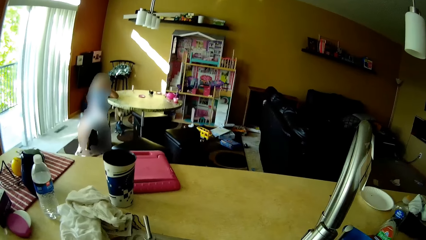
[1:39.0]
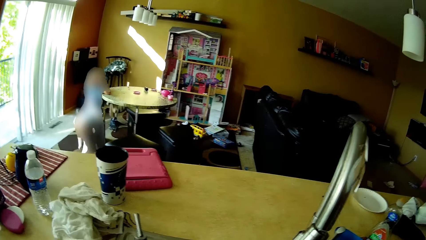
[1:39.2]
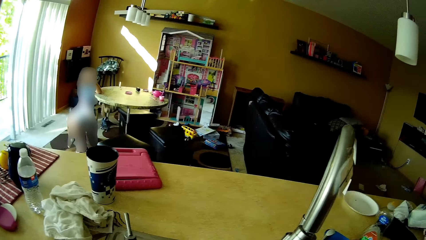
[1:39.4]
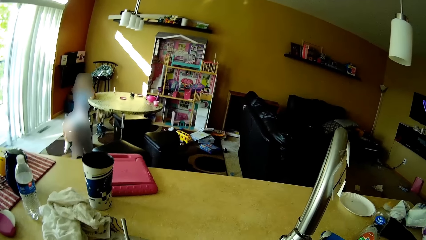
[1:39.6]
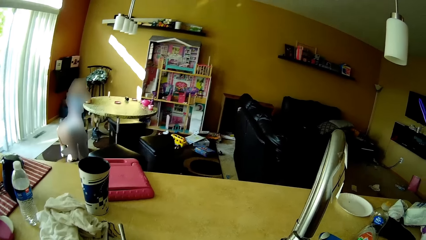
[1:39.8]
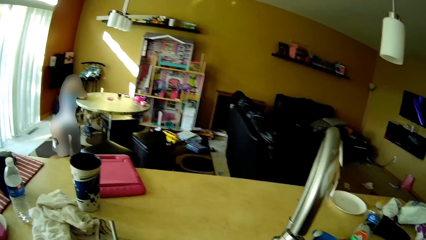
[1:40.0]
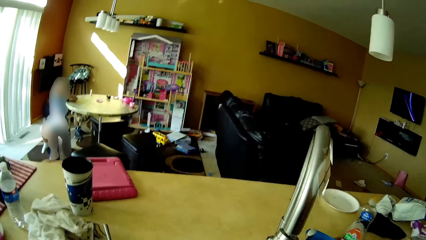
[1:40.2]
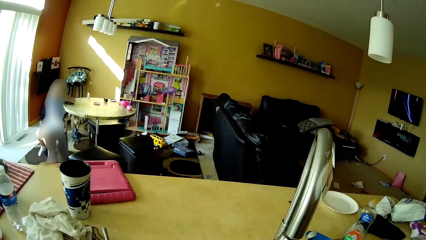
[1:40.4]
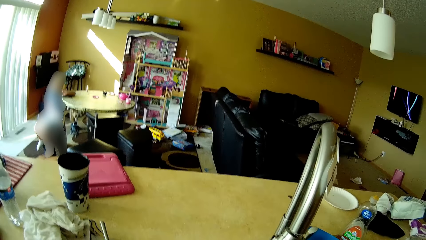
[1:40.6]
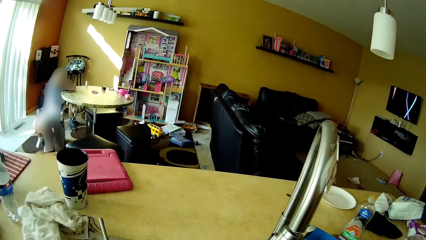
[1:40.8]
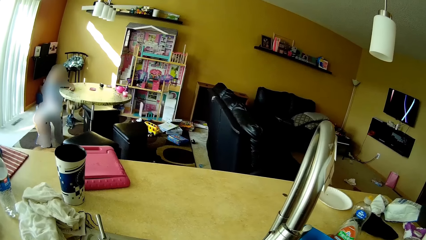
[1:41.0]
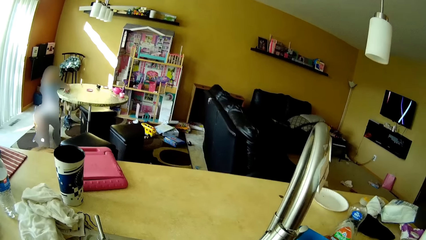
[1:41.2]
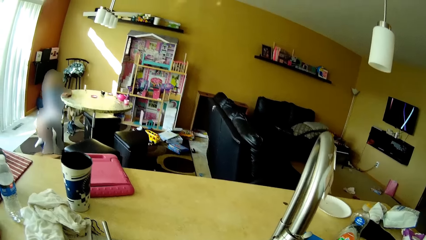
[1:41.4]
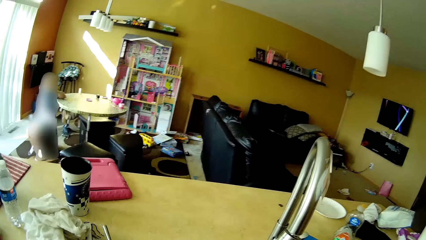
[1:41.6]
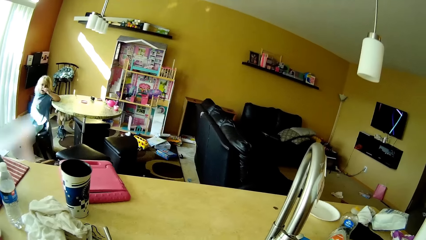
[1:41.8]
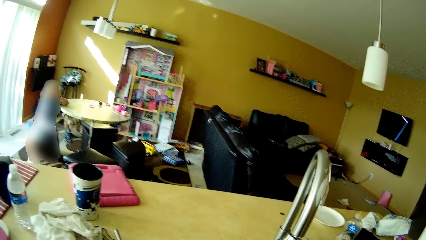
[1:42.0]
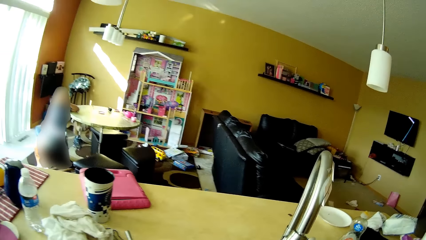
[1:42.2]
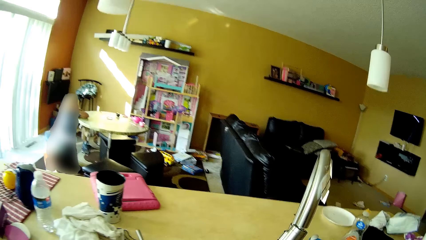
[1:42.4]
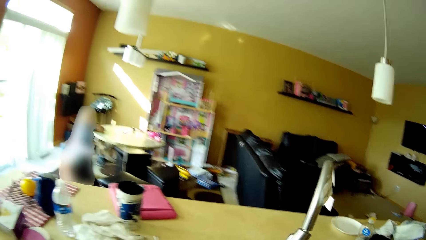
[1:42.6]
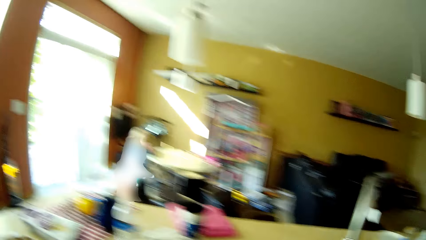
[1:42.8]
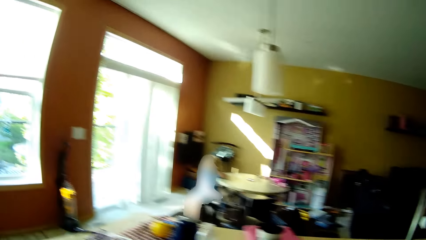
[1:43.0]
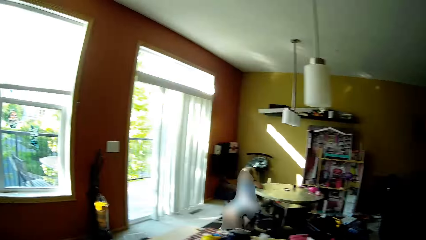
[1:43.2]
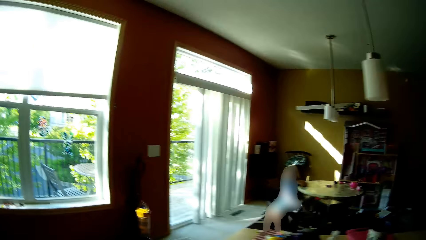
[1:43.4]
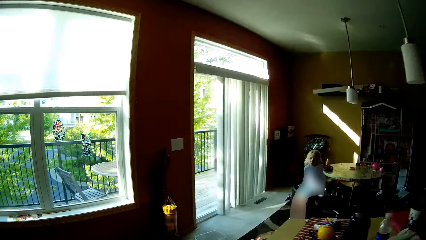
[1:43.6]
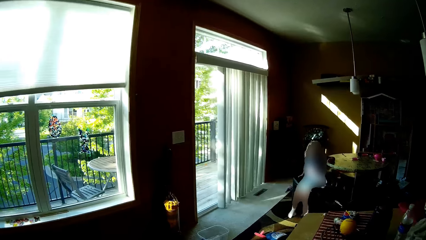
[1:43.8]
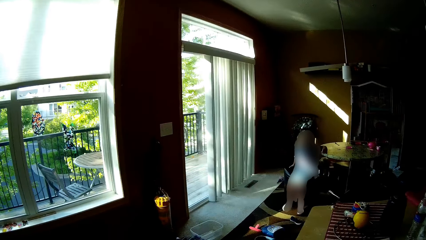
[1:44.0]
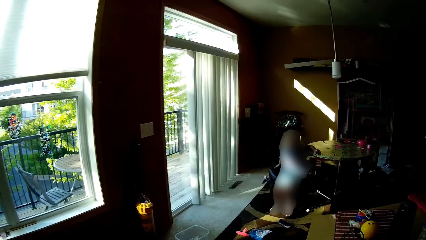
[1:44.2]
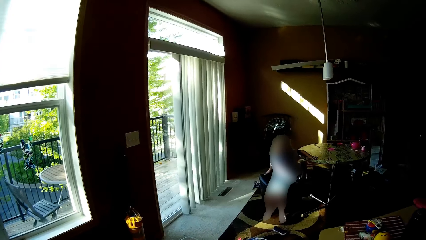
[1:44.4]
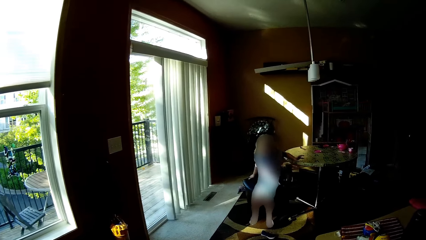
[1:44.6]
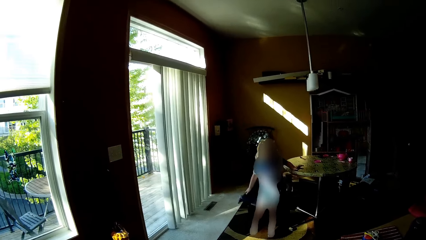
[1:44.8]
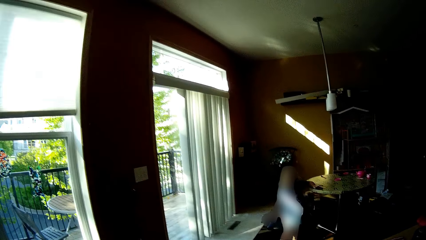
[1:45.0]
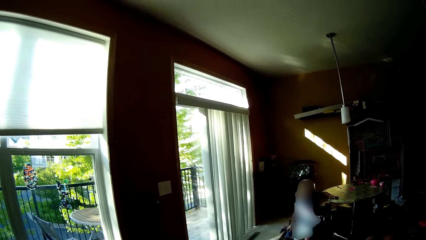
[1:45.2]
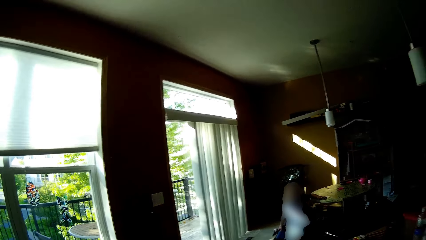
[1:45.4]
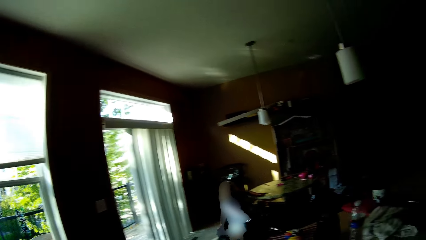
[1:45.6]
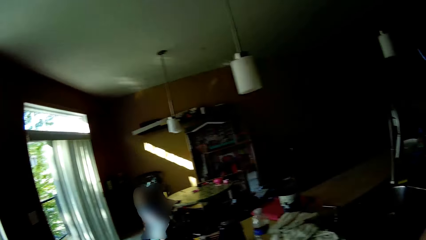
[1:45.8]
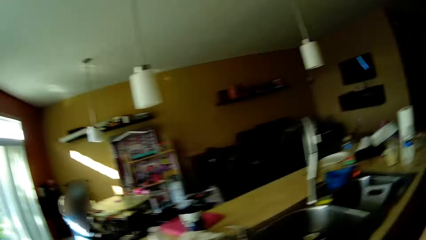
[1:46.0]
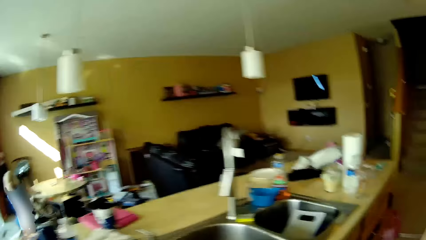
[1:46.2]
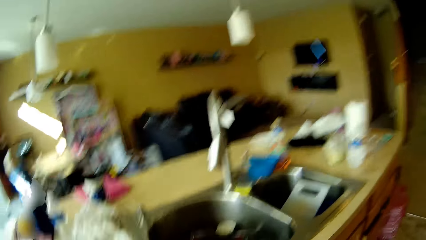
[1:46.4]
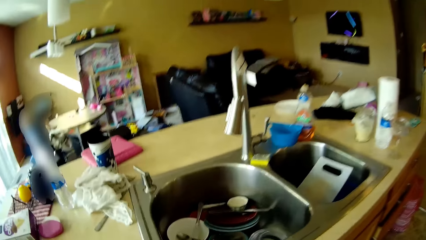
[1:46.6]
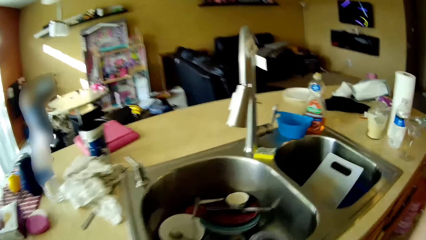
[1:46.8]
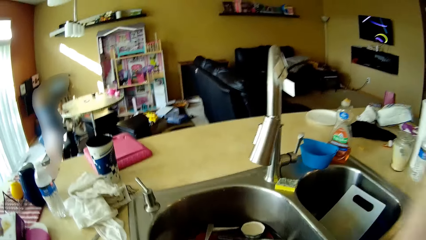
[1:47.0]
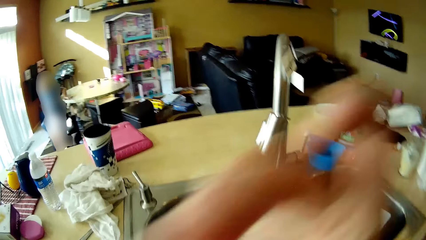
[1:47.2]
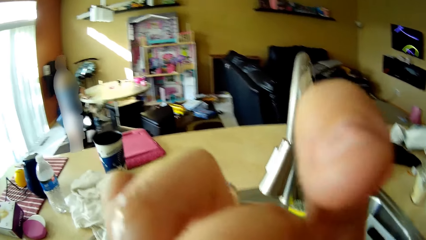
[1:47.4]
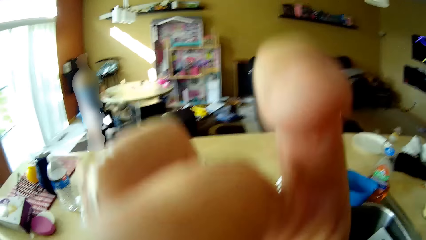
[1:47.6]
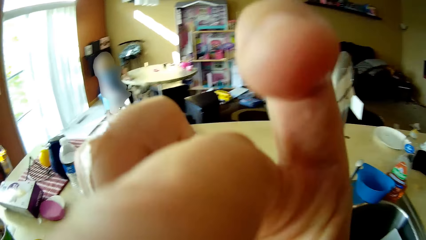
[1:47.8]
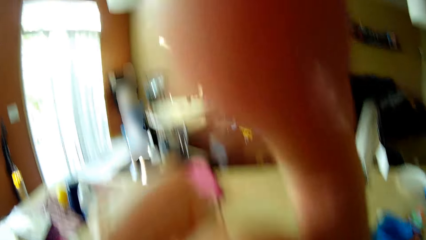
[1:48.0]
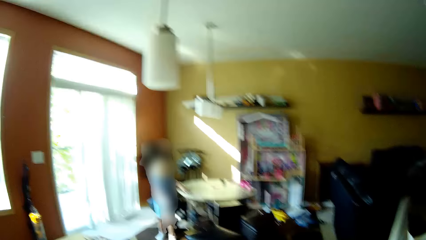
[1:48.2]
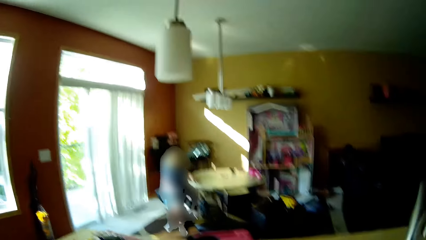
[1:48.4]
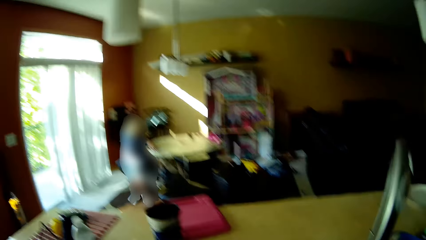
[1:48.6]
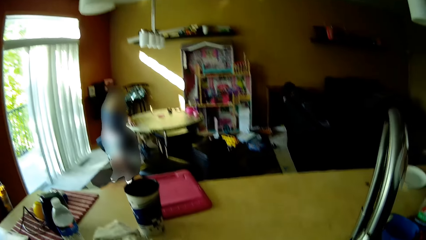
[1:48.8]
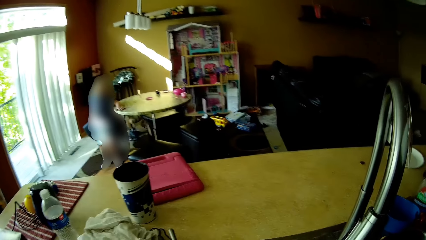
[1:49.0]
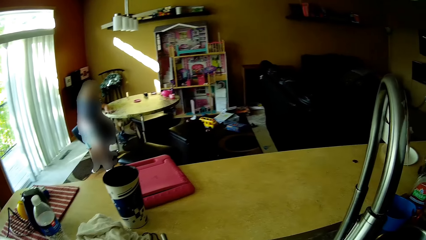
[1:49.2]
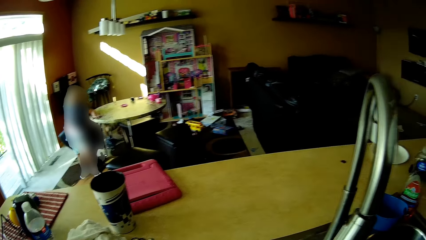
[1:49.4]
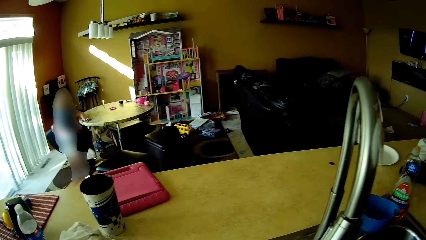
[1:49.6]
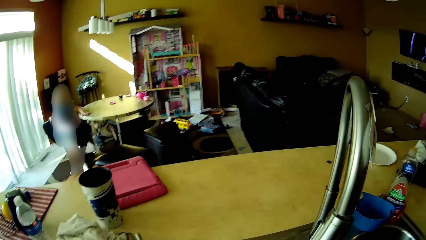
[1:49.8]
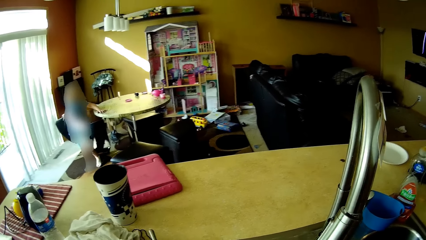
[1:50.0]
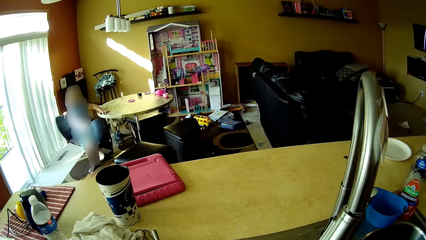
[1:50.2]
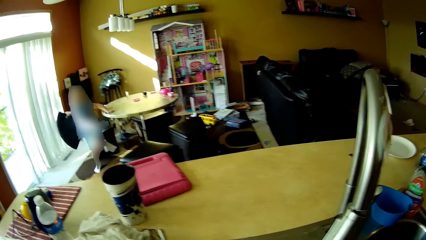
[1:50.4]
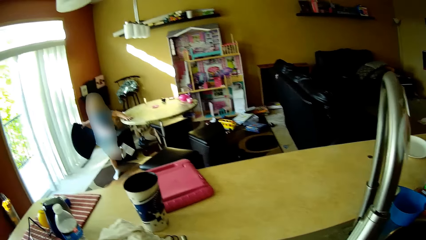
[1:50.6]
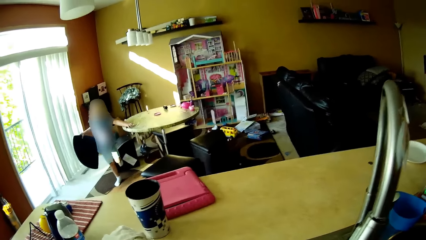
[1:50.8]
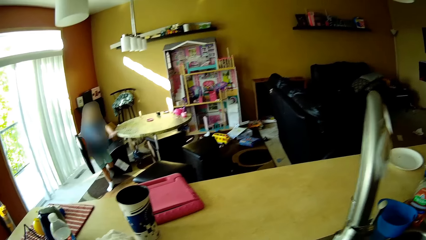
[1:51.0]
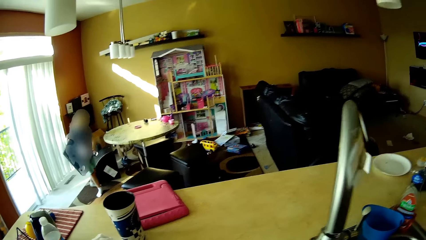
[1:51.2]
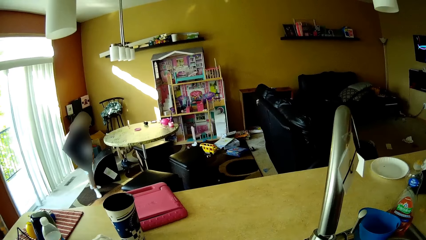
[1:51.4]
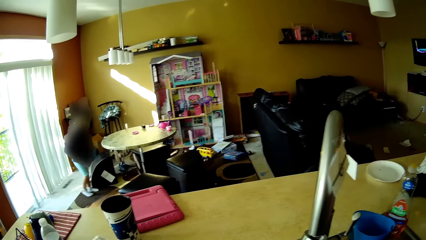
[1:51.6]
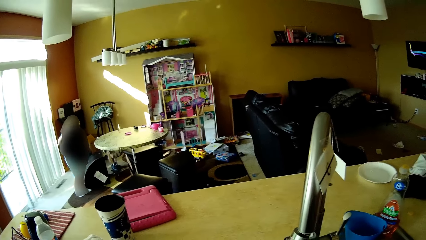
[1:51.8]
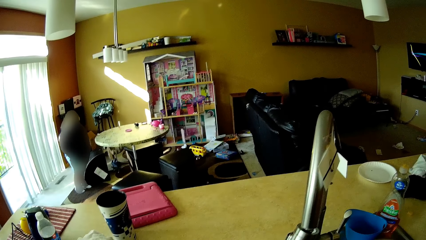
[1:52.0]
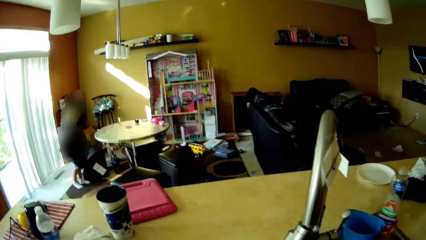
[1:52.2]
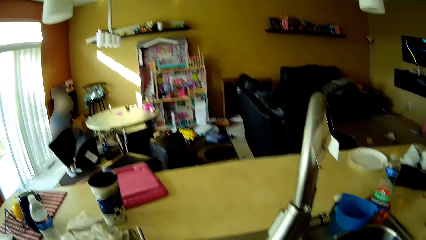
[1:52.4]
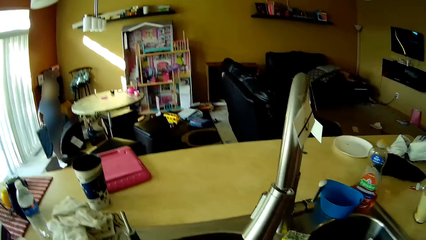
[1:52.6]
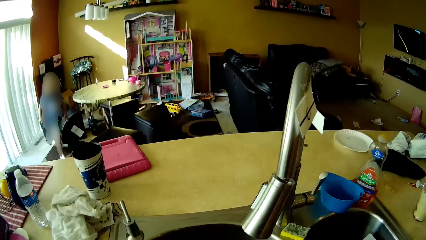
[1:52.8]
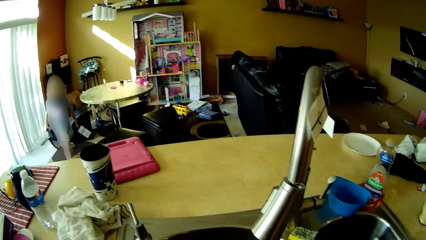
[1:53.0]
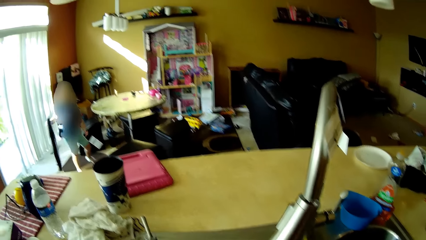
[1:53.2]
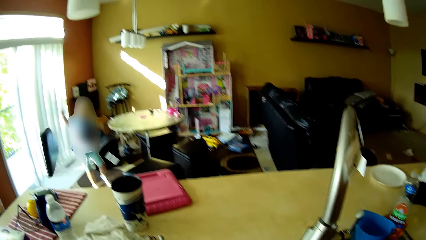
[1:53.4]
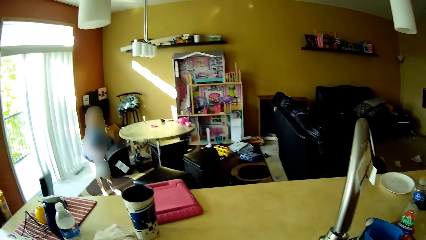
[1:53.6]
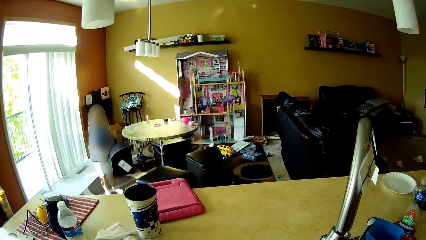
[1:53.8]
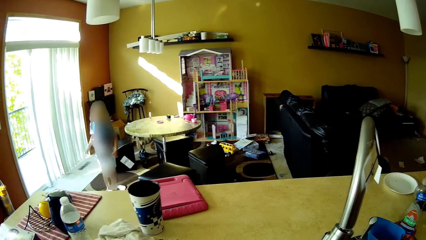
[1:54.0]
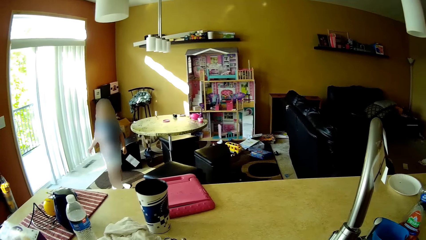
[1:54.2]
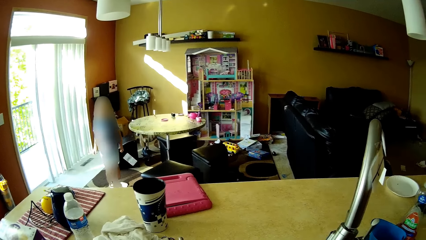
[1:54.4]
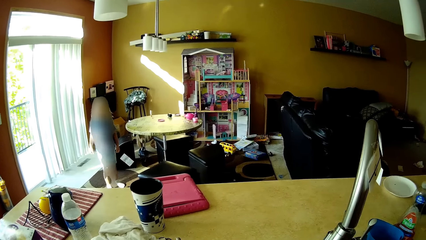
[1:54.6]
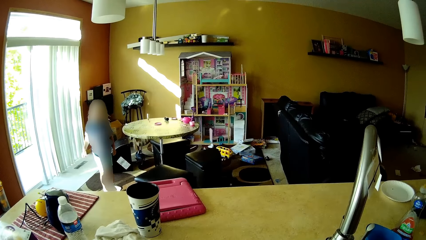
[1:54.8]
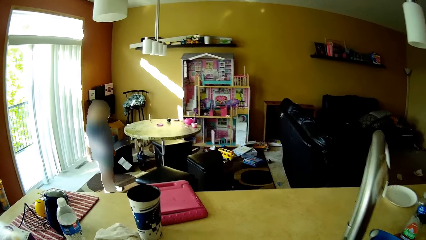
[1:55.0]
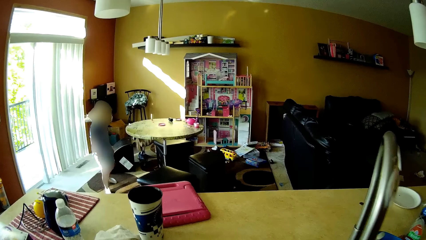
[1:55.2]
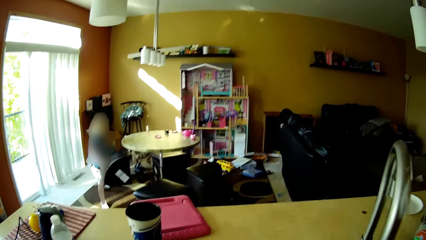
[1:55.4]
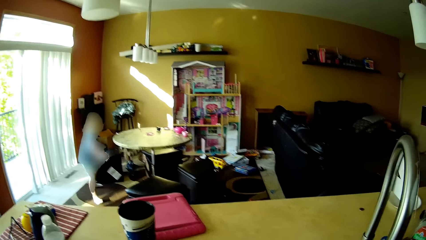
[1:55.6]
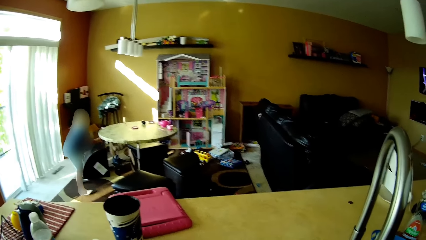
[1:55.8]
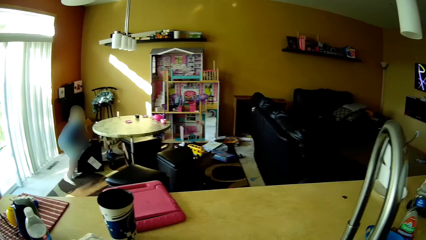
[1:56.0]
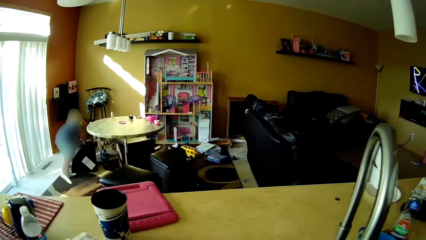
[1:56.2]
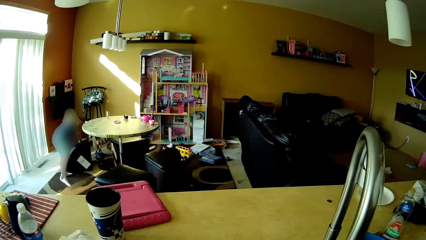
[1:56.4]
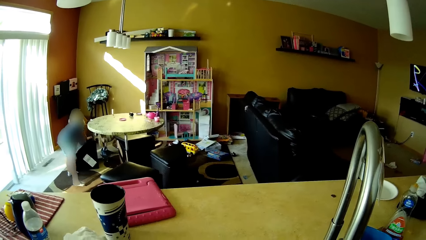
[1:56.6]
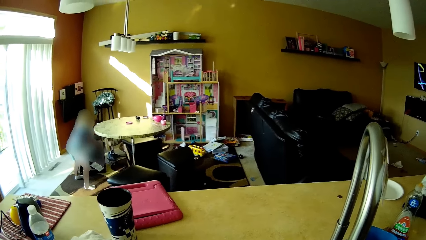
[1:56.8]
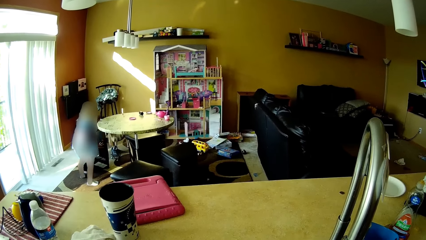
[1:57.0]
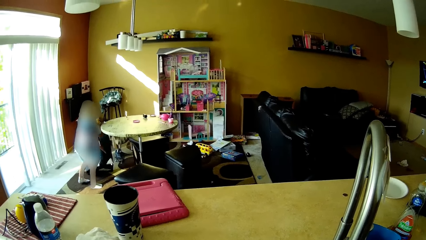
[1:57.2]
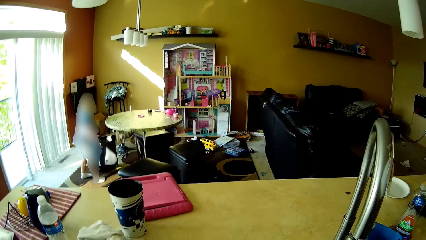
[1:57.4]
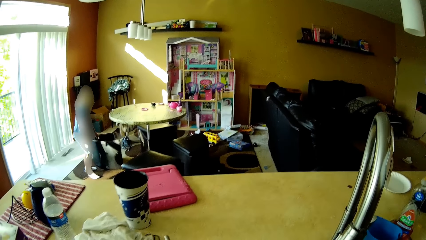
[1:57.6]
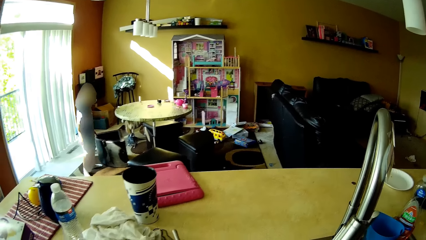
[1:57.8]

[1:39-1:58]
The camera wearer moves around. The girl stands up from the stool. The girl picks up a stool cover with her right hand. The girl holds the stool cover with both hands. The girl throws the stool cover on the floor with her right hand. The girl picks up the stool from the floor with both hands.
